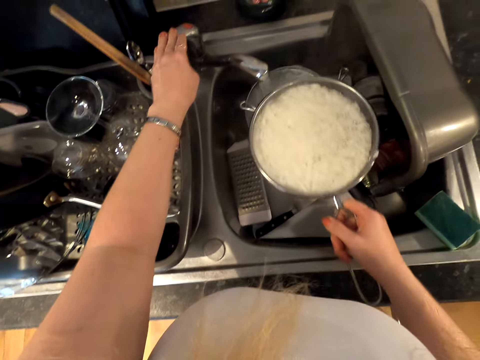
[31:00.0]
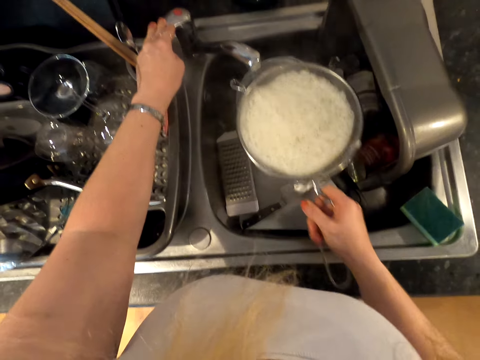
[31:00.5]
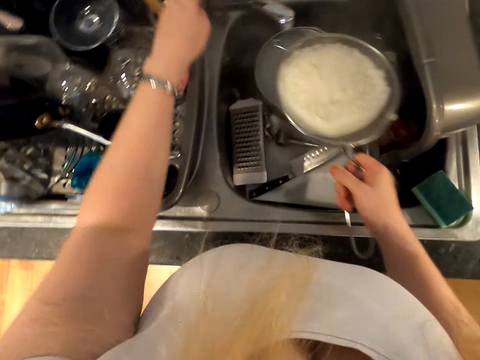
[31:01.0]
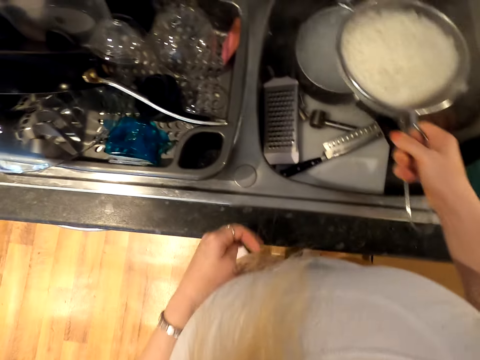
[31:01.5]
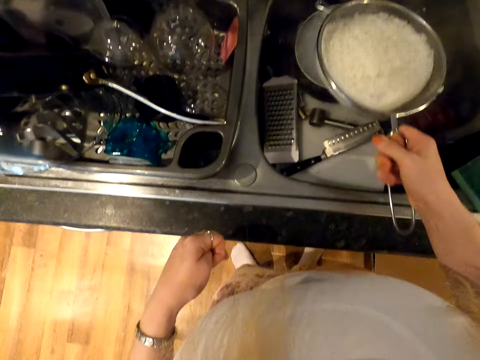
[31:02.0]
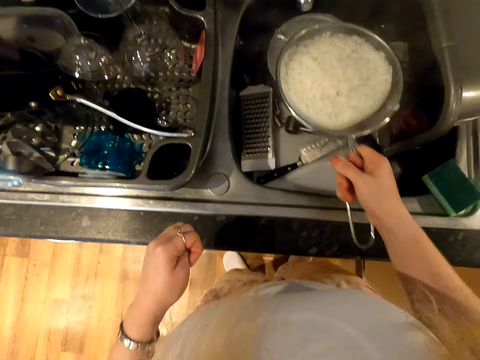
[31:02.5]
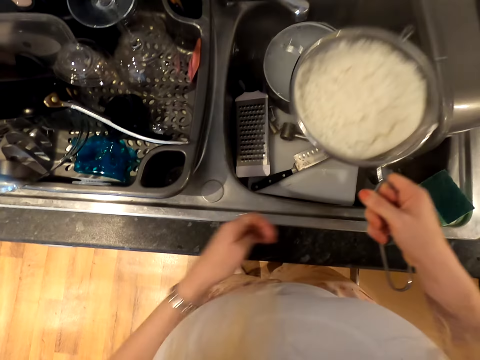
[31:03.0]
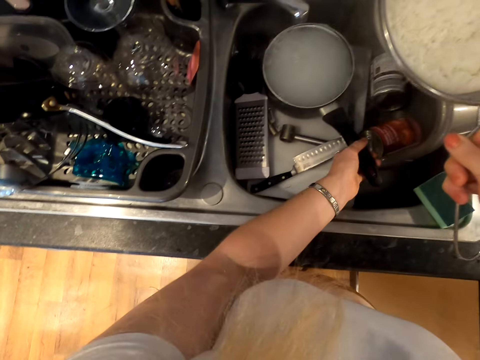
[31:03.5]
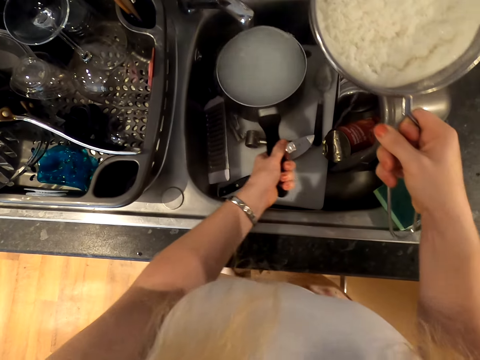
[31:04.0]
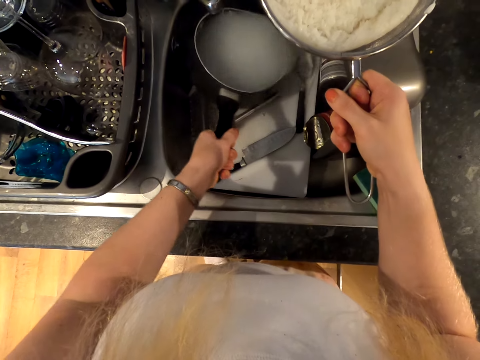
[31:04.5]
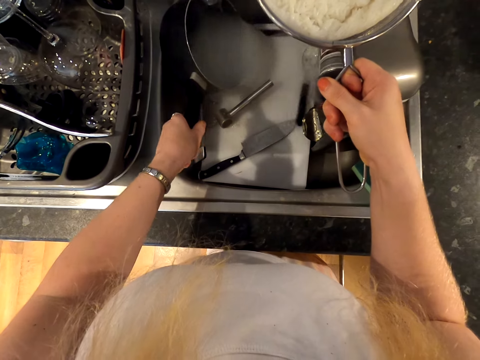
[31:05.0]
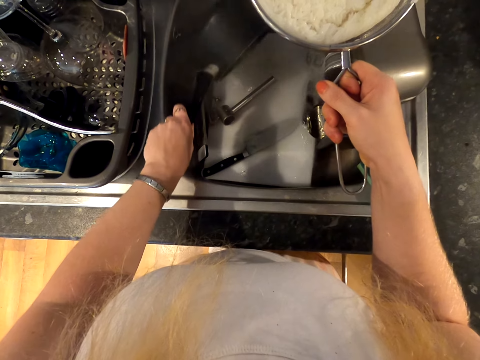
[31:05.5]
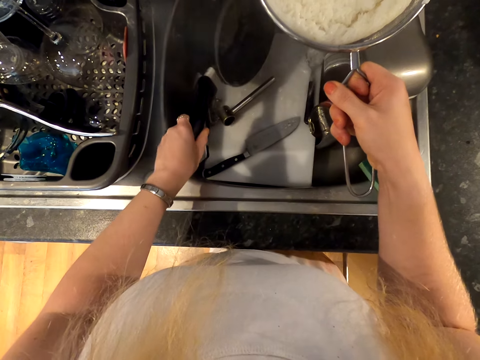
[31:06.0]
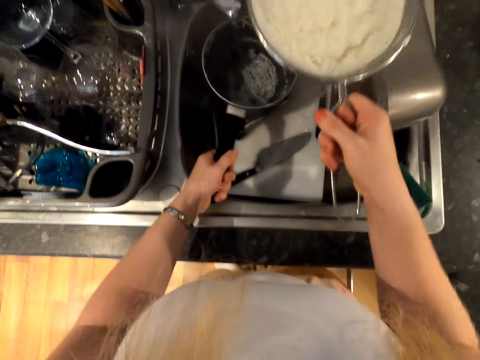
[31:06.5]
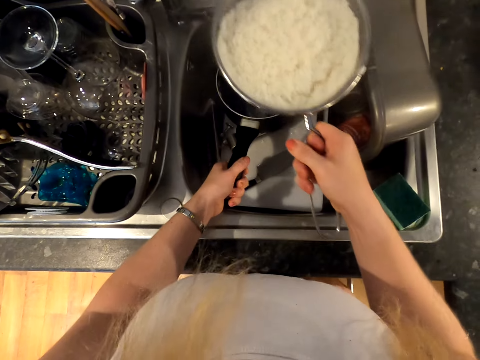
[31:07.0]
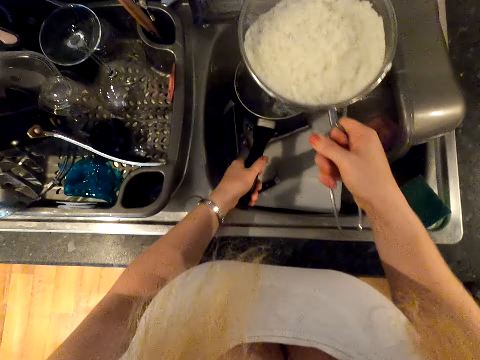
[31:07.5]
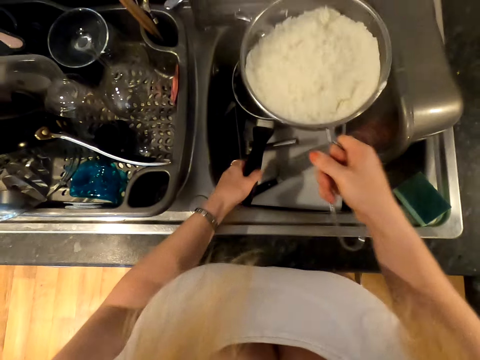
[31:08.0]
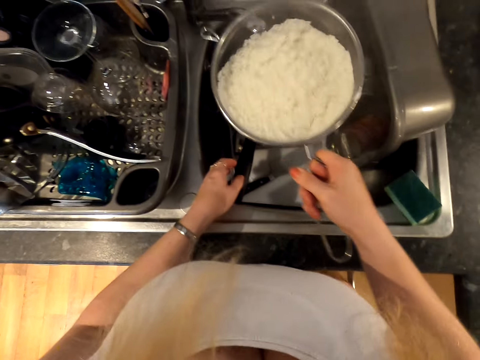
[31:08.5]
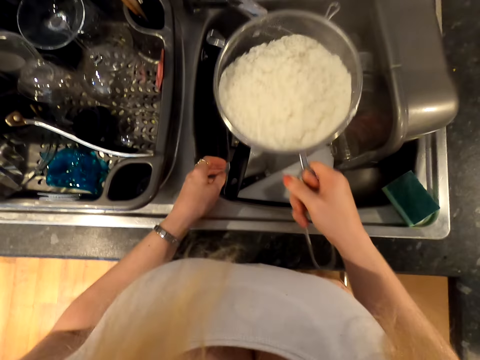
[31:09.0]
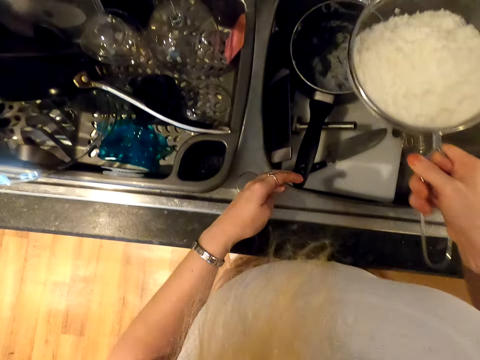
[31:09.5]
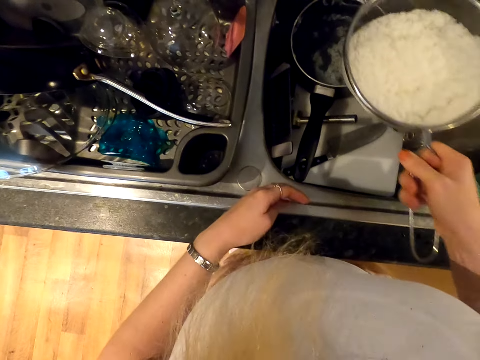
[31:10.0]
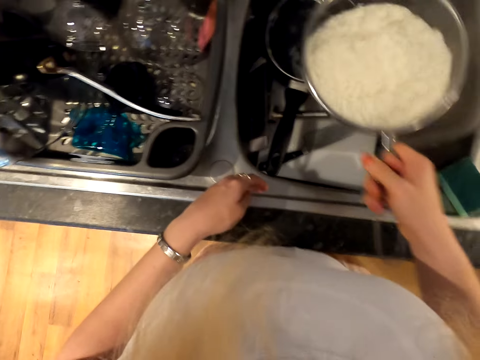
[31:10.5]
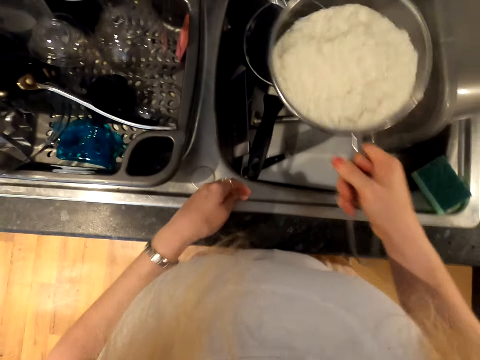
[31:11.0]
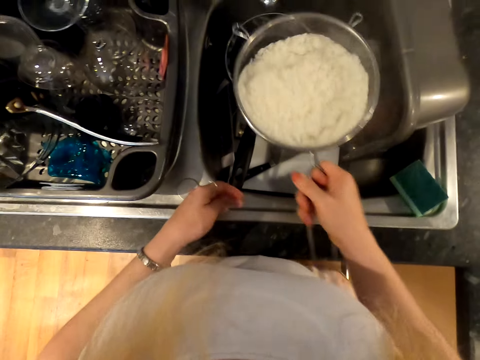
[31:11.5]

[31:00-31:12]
The camera wearer closes the tap and shakes the strainer. They hold the cooking pot. They pour water into the sink from the pan. They shake the strainer.

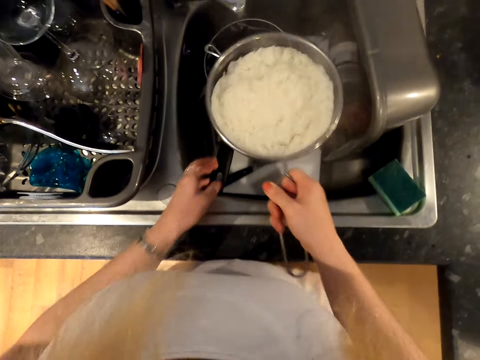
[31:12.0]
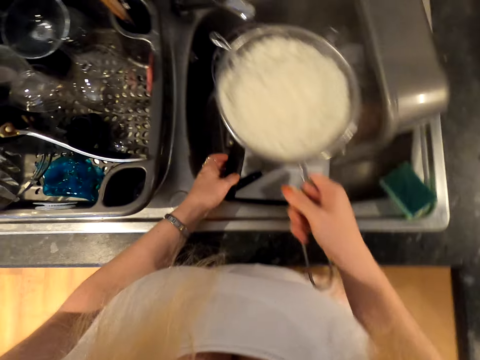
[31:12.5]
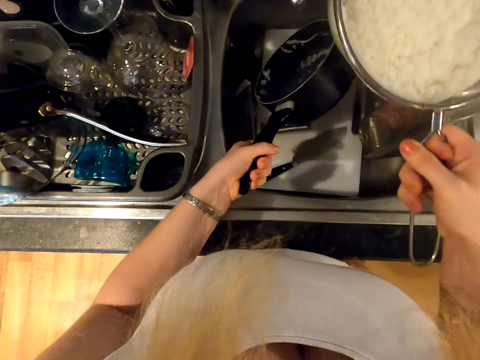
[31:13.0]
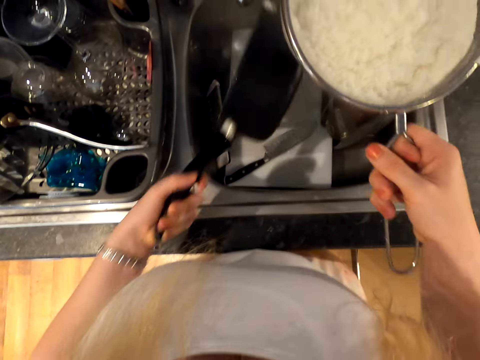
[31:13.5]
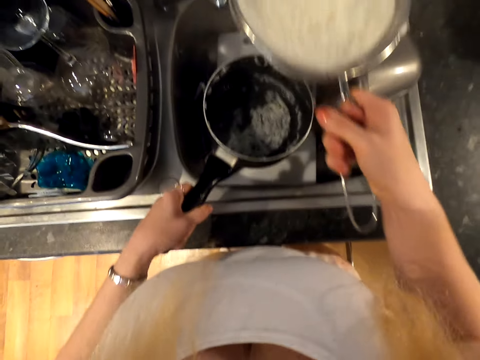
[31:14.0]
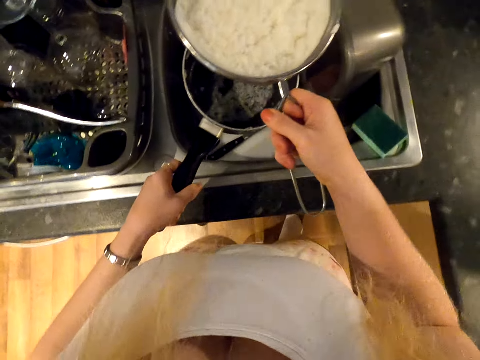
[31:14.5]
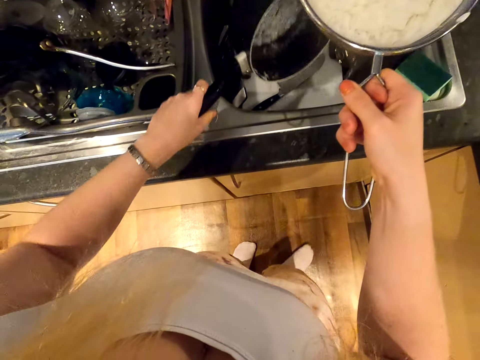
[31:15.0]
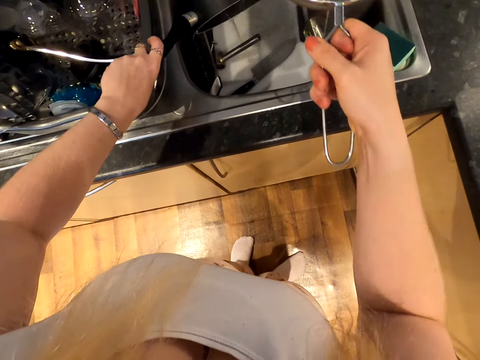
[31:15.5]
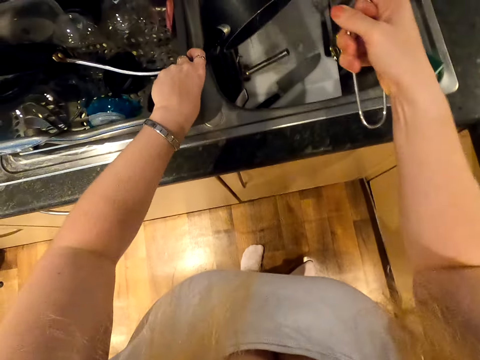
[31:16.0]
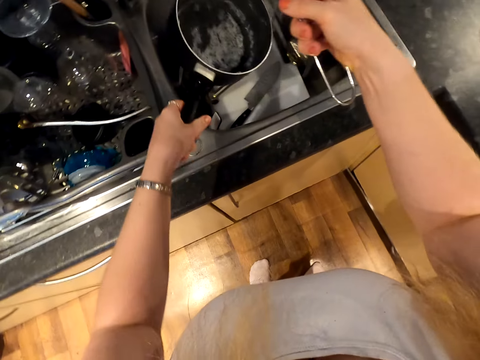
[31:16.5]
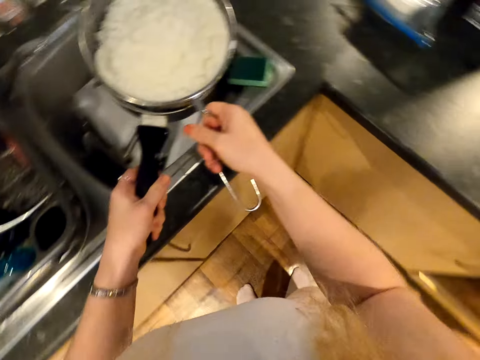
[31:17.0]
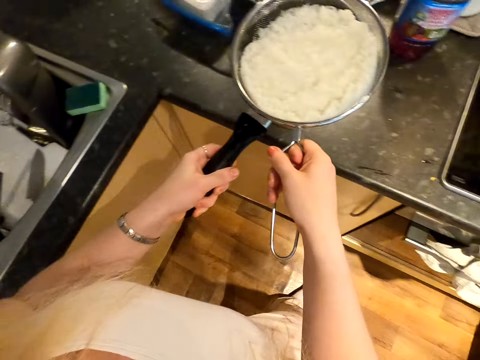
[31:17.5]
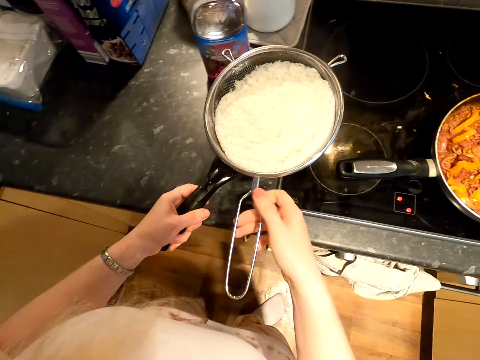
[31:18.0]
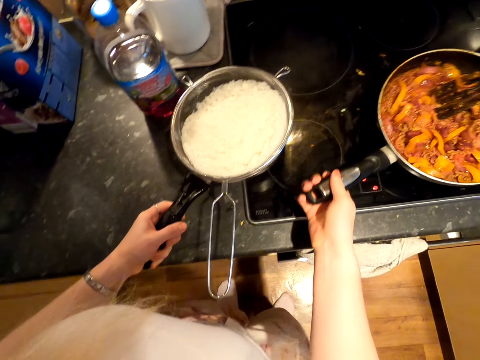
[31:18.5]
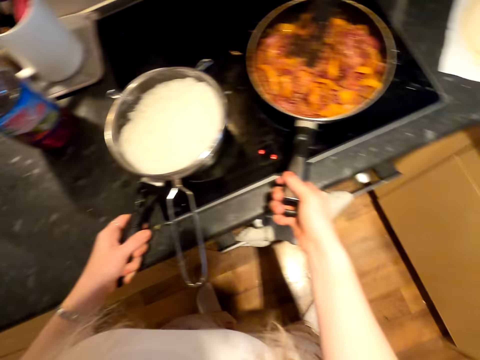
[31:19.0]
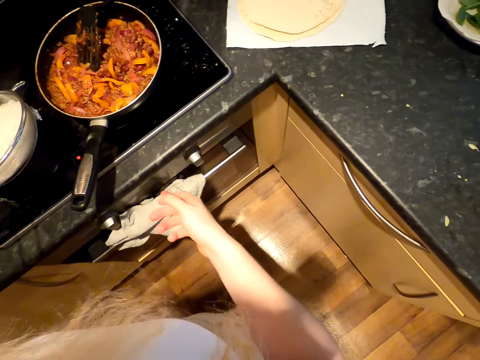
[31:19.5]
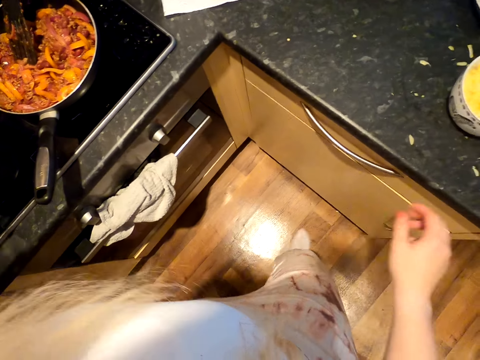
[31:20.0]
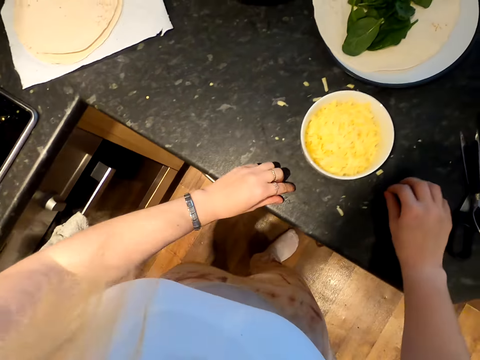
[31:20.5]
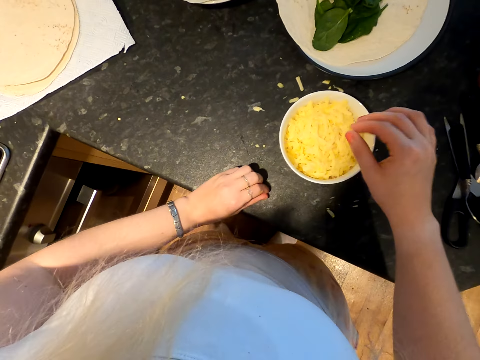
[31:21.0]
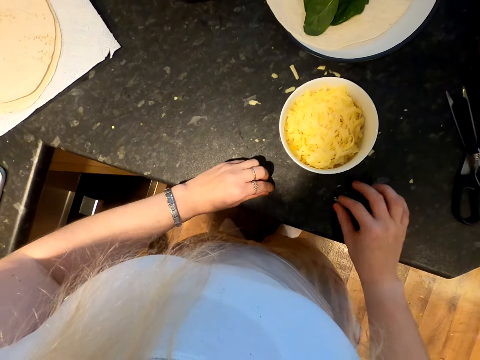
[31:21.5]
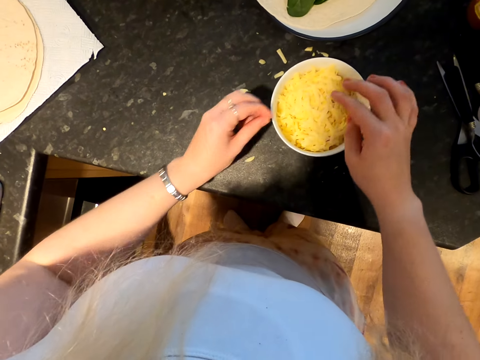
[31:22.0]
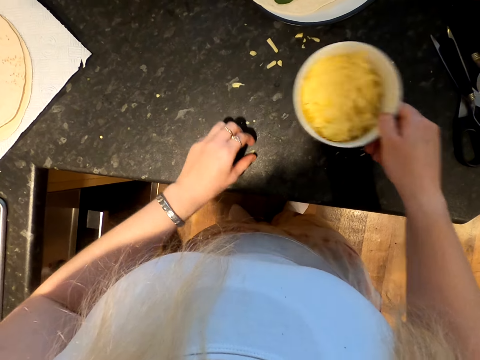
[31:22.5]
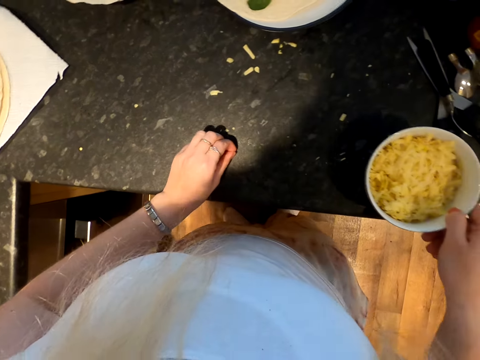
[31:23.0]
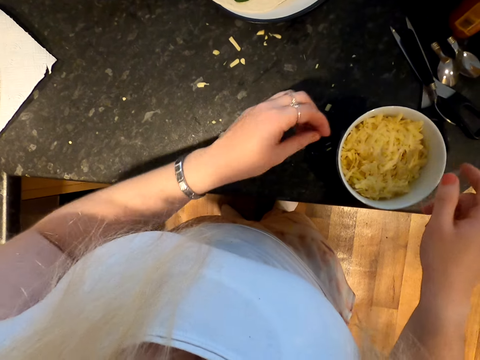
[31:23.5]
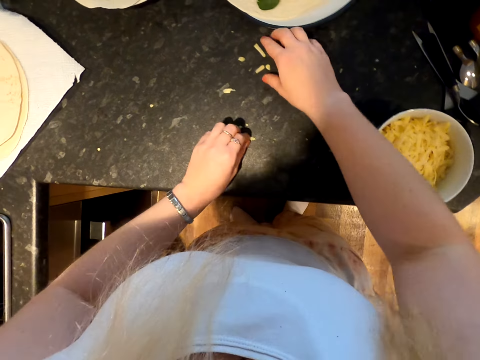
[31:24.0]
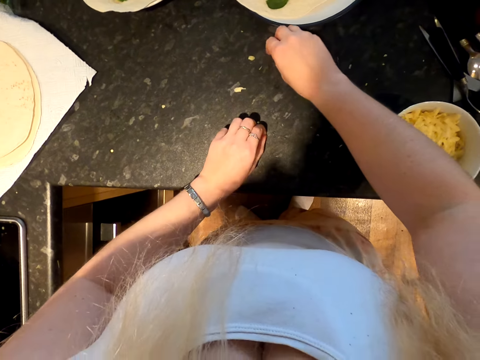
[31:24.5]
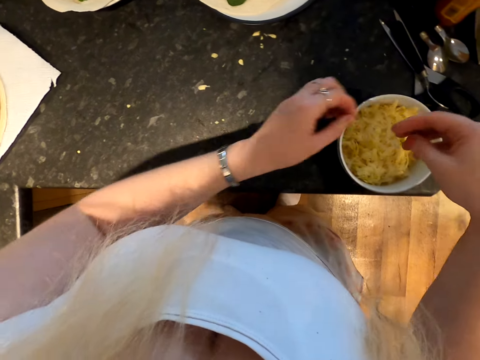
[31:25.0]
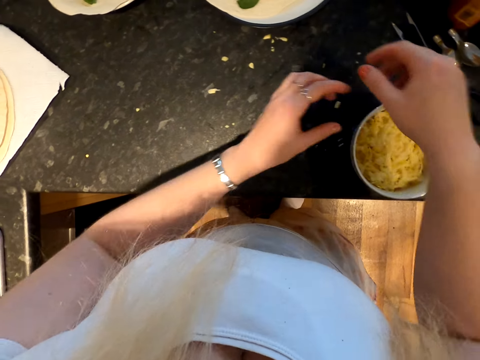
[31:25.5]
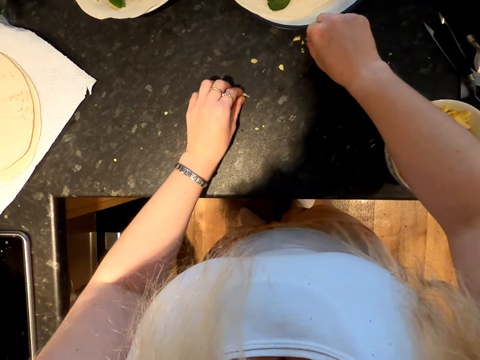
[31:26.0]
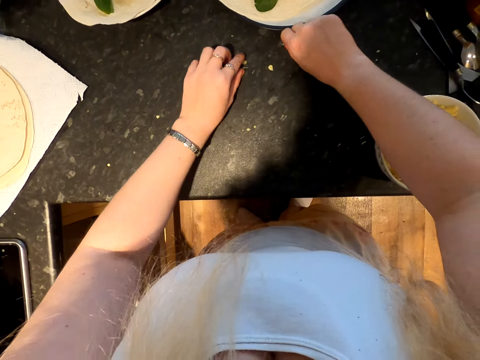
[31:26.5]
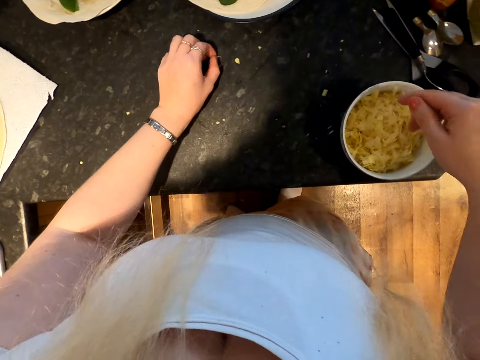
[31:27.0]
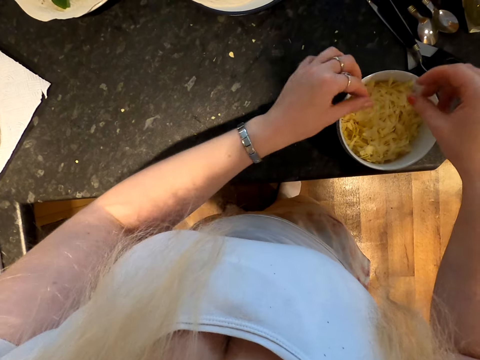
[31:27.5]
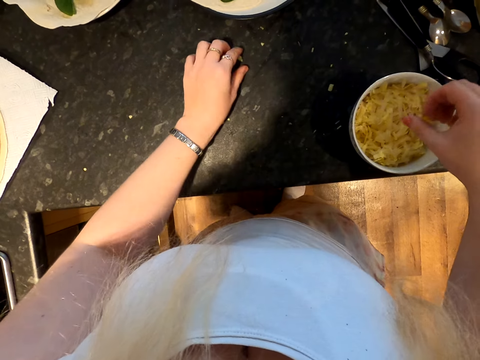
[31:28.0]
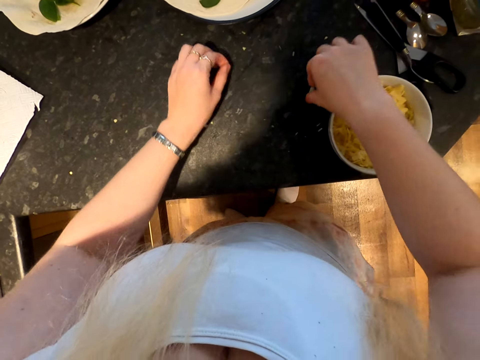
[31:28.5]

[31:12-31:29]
The camera wearer holds the cooking pot. They turn the cooking pot. They turn the cooking pot again. They put the pan and the rice on the cooker. They put the strainer on the cooking pot. They move around and move a pan. They drop the cooking pot on the cooker. They move around. They collect cheese particles and drop a cheese particle in a bowl. They collect cheese particles and drop a cheese particle in the bowl. They collect a cheese particle. They move aside the bowl of butter. They drop the cheese particle. They collect a cheese particle. They collect cheese particles and drop the cheese particles in the bowl. They pick up the butter pieces from the top of the cabinet. They drop the cheese particles. They drop the cheese particles again. They collect a cheese particle.
